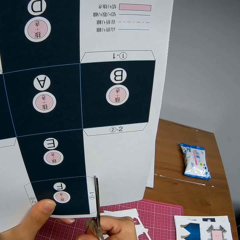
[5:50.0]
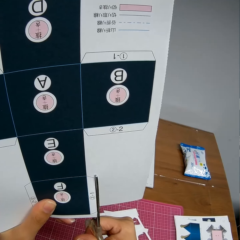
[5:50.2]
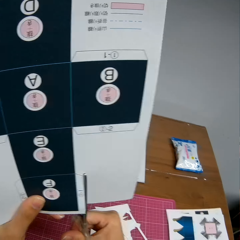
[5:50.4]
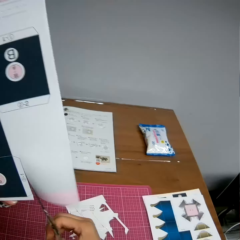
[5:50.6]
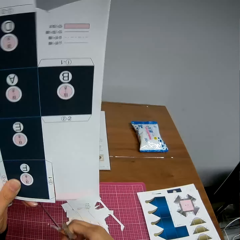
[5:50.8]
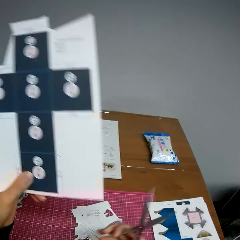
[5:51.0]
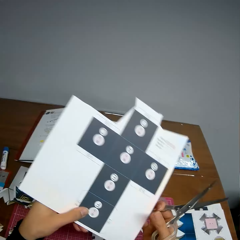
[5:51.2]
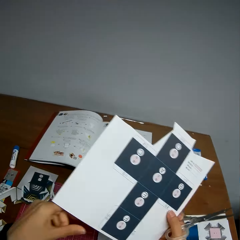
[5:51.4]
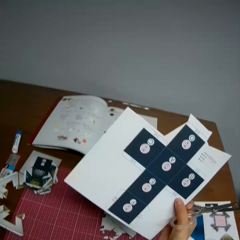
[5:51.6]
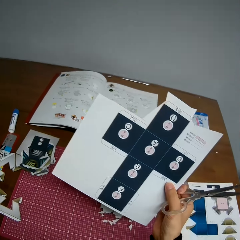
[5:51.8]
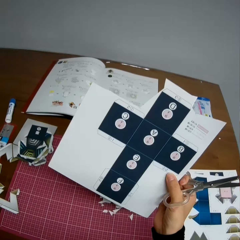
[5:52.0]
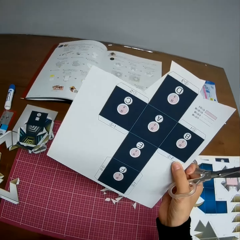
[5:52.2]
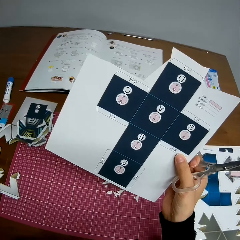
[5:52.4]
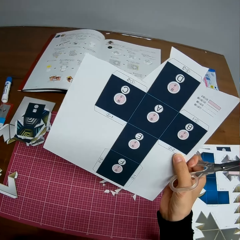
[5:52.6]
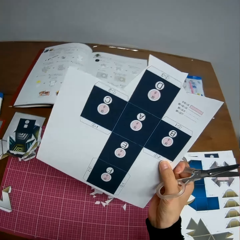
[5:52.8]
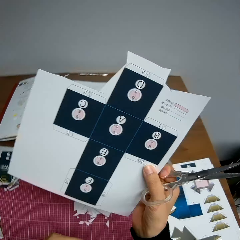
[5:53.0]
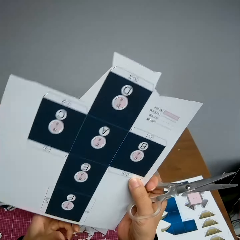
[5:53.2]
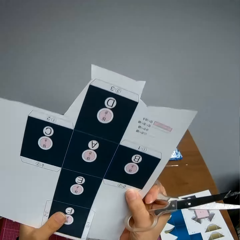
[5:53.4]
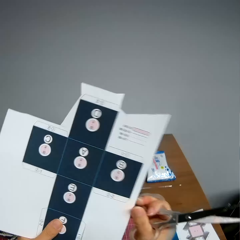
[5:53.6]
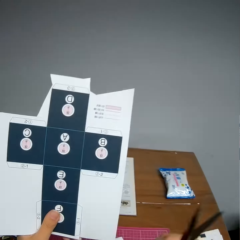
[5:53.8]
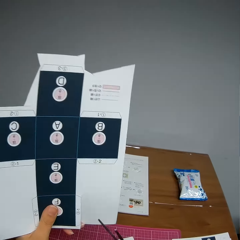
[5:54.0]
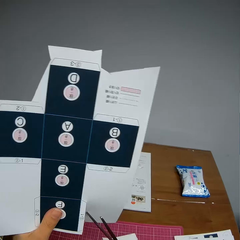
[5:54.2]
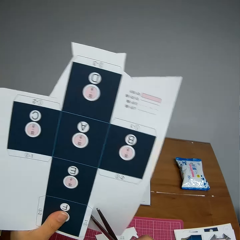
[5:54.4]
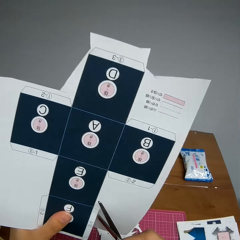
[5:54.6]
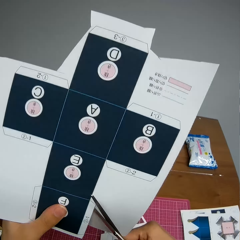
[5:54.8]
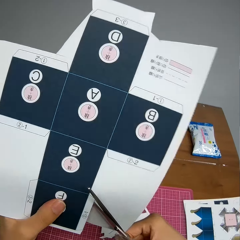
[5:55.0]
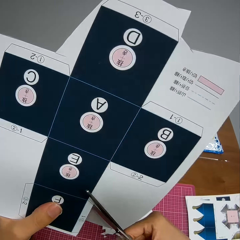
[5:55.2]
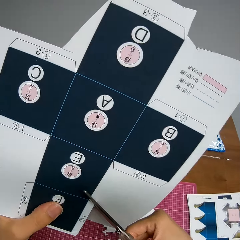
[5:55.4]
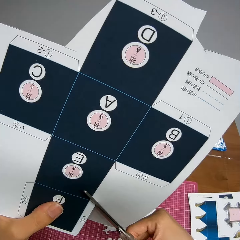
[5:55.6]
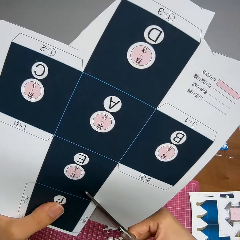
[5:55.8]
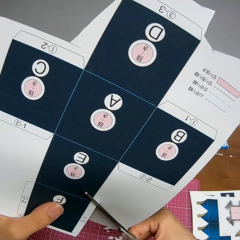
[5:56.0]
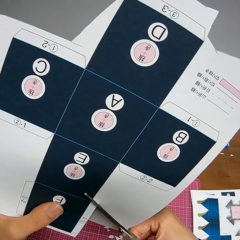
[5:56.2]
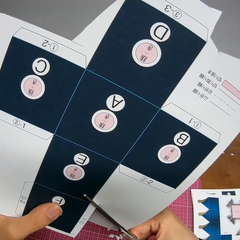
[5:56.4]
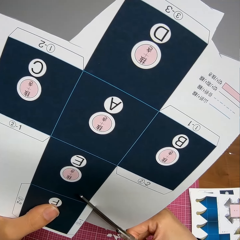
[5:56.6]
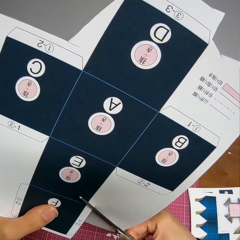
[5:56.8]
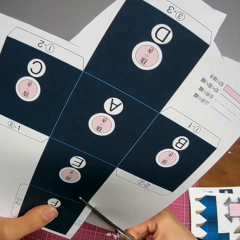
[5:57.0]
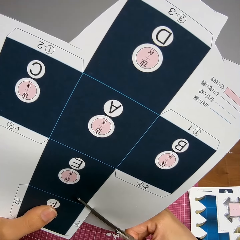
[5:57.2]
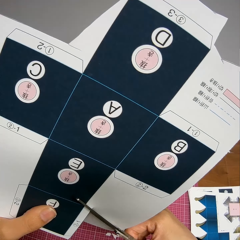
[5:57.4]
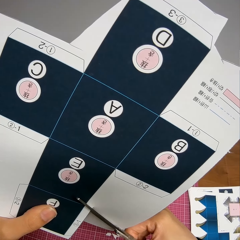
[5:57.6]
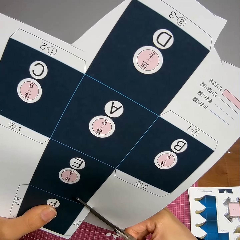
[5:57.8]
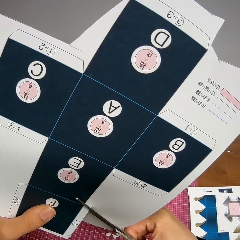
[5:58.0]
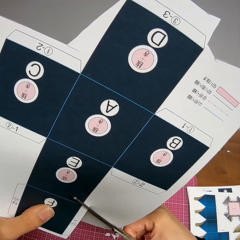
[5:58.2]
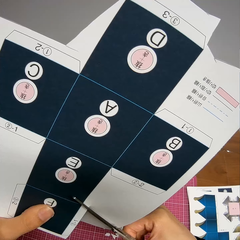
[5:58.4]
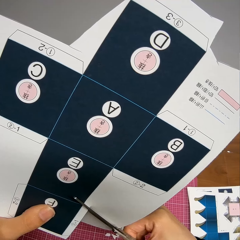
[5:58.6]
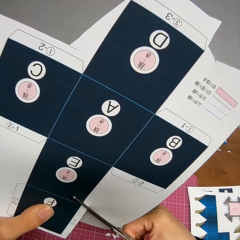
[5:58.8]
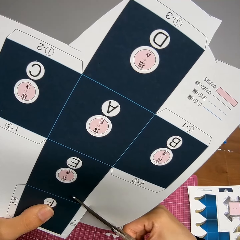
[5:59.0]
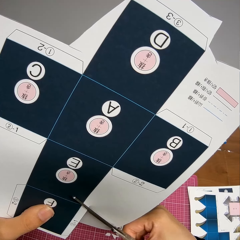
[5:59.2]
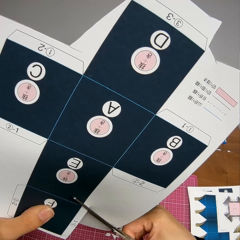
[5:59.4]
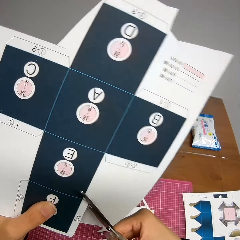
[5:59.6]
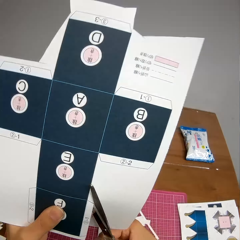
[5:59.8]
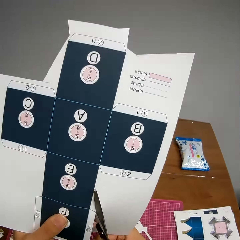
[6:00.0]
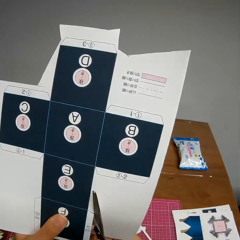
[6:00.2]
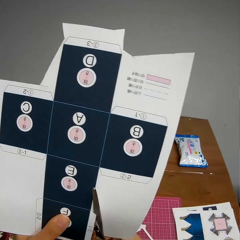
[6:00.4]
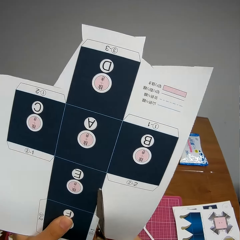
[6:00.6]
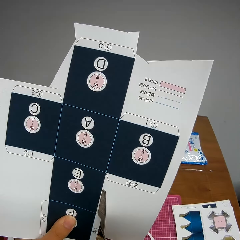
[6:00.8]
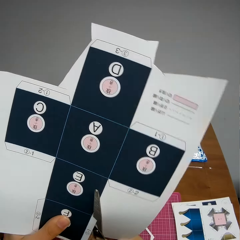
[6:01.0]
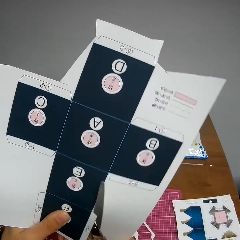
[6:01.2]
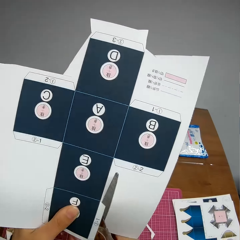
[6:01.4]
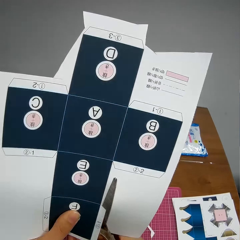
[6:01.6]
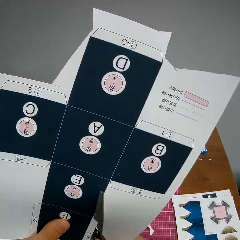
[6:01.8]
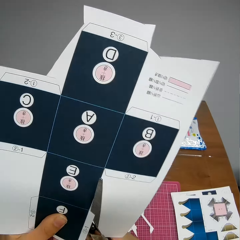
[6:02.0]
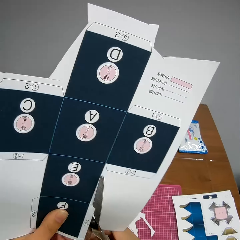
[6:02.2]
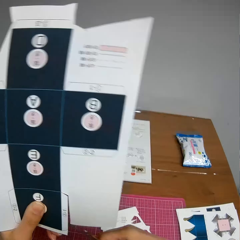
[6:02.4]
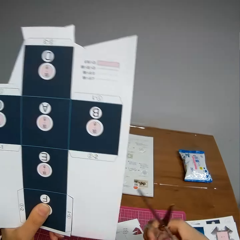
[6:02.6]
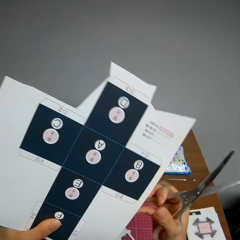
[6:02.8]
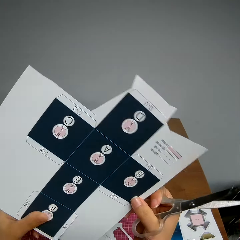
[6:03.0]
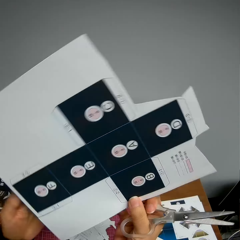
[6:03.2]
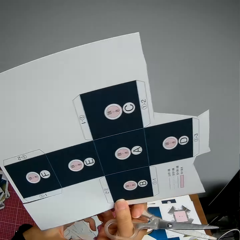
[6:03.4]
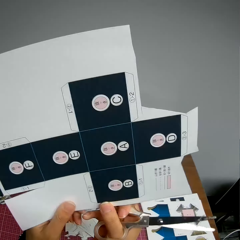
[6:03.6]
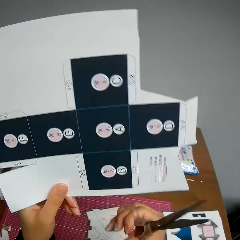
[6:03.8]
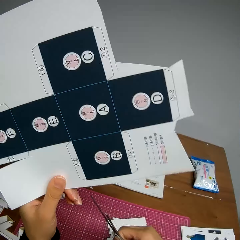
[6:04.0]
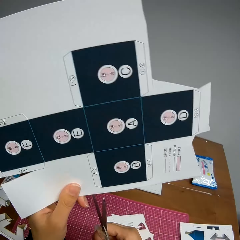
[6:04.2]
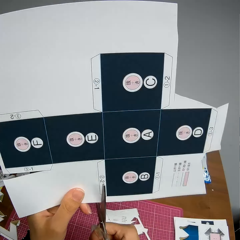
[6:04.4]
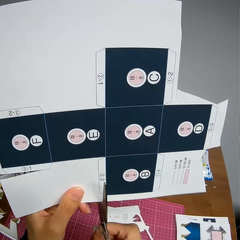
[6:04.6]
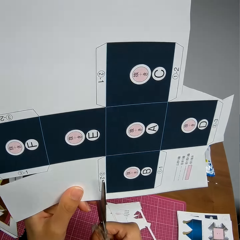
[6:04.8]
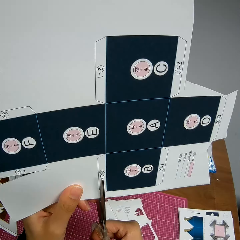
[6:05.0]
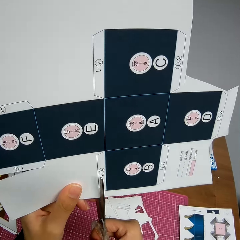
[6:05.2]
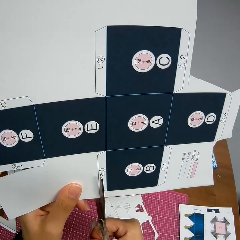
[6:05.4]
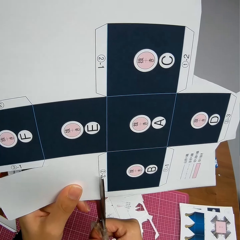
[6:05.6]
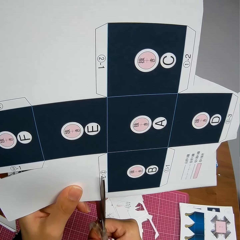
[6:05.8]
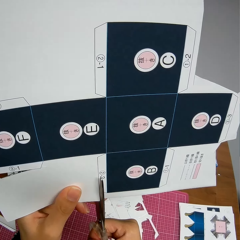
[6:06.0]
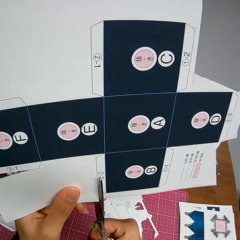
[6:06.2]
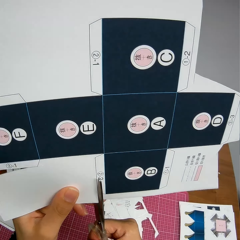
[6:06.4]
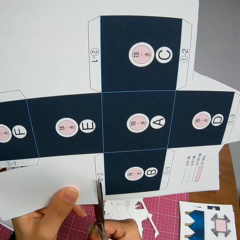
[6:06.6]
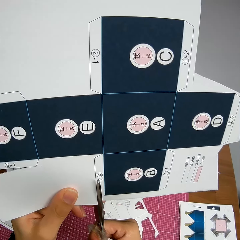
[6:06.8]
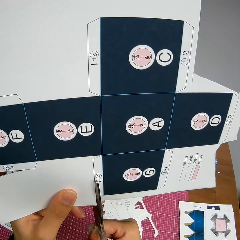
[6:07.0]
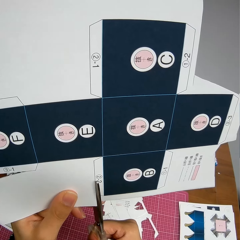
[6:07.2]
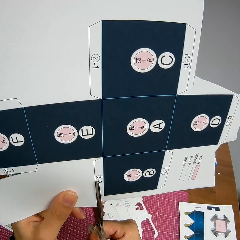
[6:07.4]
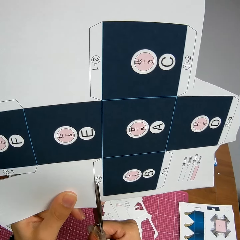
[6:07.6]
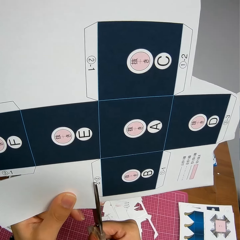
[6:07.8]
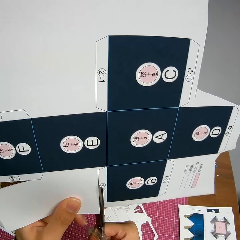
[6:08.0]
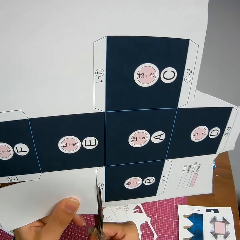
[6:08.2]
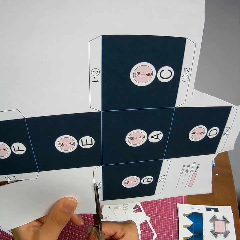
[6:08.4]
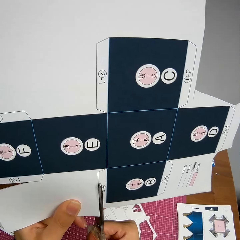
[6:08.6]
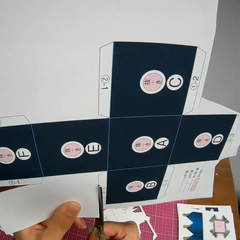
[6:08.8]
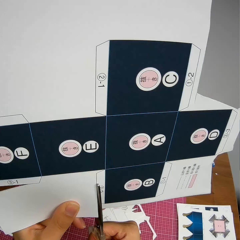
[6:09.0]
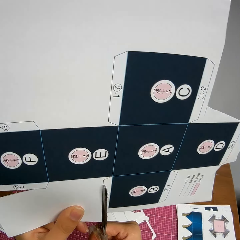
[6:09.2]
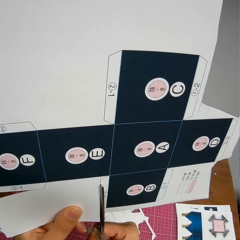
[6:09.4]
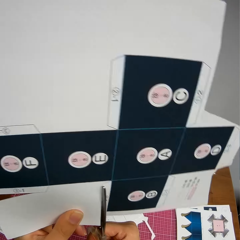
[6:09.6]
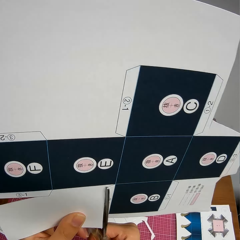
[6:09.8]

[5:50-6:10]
The camera wearer passes the paper from their left hand to their right hand. They put their hand down. They hold the paper model. They pass the paper from their right hand to their left hand. They cut the paper model using scissors. They adjust the paper in their hands. They rotate the paper model. They cut the paper model using scissors.

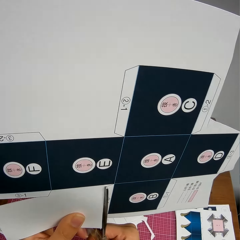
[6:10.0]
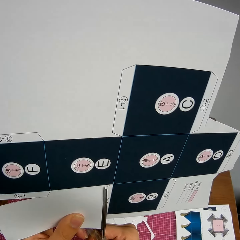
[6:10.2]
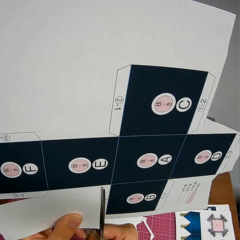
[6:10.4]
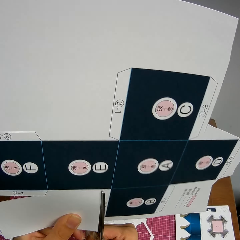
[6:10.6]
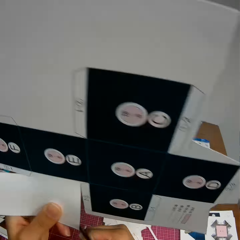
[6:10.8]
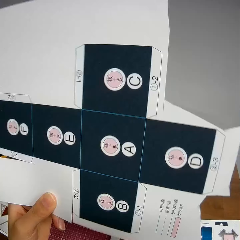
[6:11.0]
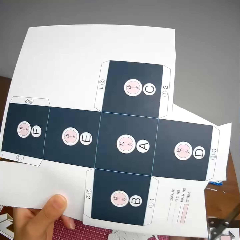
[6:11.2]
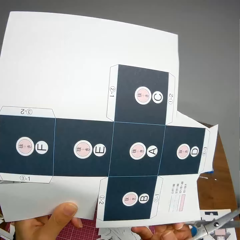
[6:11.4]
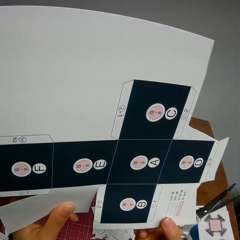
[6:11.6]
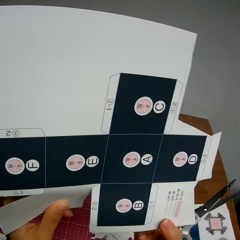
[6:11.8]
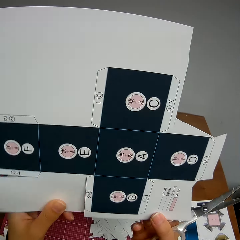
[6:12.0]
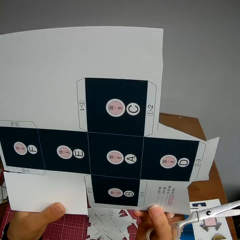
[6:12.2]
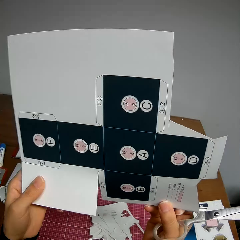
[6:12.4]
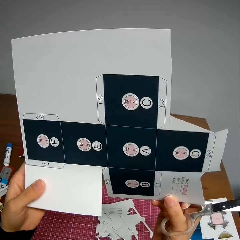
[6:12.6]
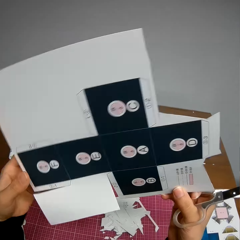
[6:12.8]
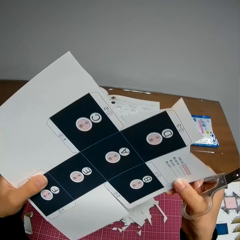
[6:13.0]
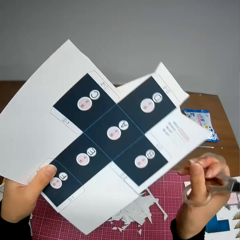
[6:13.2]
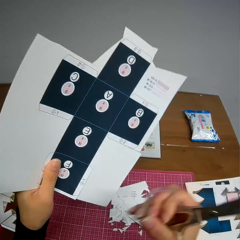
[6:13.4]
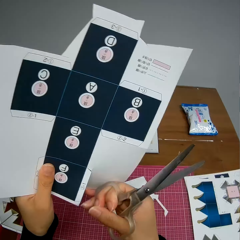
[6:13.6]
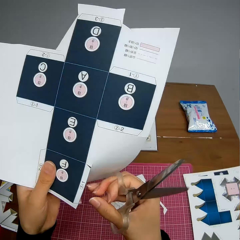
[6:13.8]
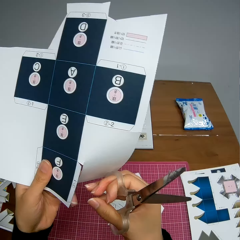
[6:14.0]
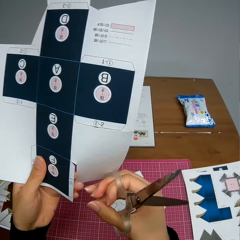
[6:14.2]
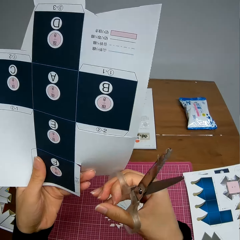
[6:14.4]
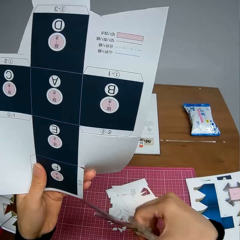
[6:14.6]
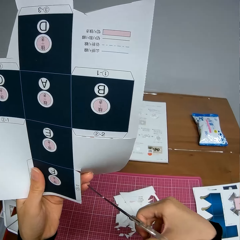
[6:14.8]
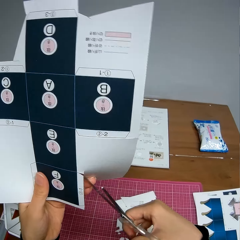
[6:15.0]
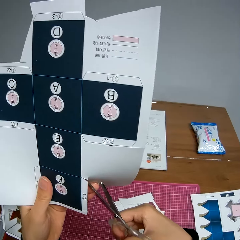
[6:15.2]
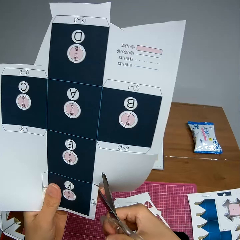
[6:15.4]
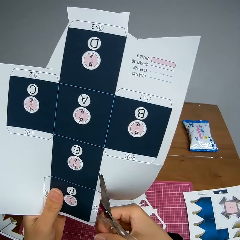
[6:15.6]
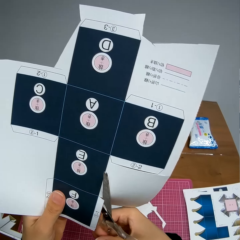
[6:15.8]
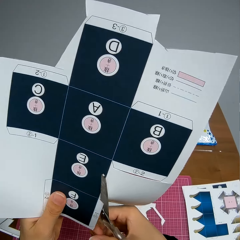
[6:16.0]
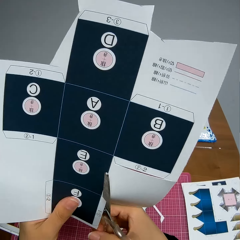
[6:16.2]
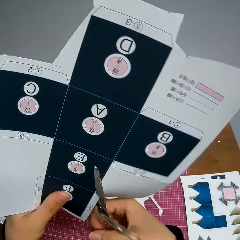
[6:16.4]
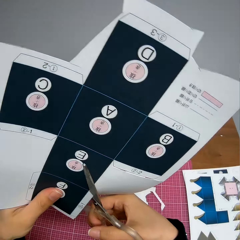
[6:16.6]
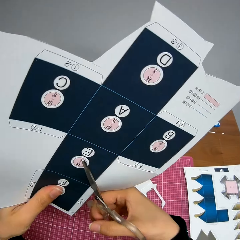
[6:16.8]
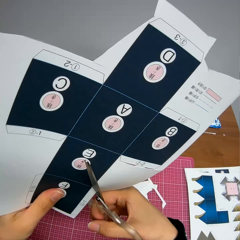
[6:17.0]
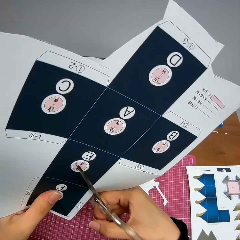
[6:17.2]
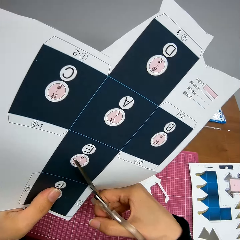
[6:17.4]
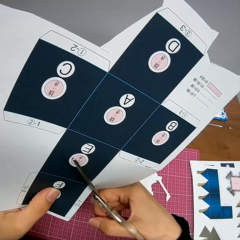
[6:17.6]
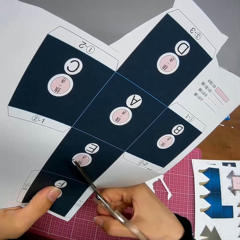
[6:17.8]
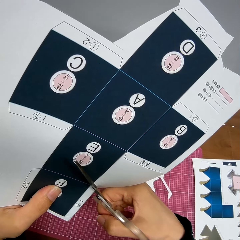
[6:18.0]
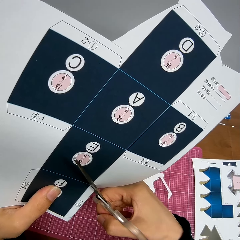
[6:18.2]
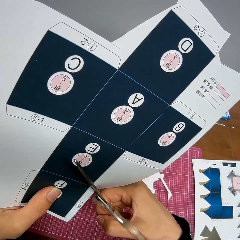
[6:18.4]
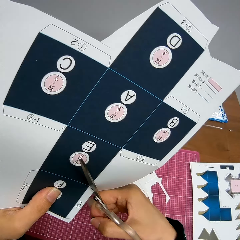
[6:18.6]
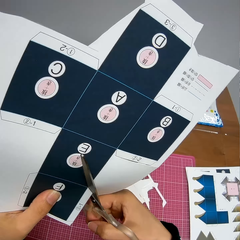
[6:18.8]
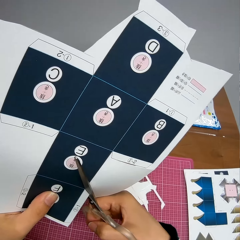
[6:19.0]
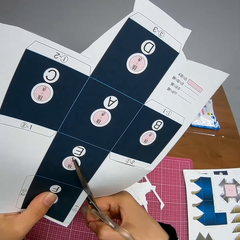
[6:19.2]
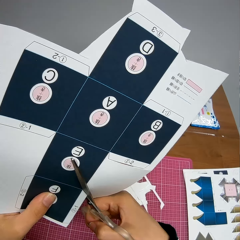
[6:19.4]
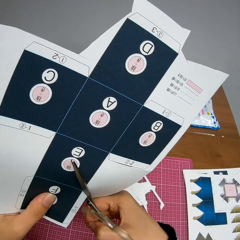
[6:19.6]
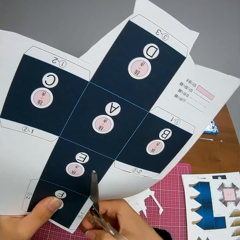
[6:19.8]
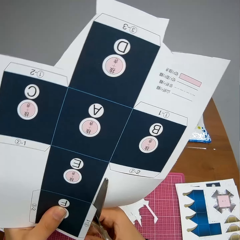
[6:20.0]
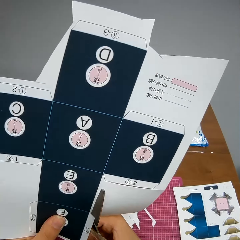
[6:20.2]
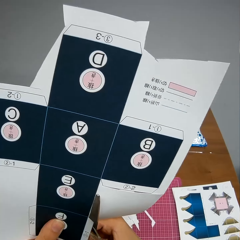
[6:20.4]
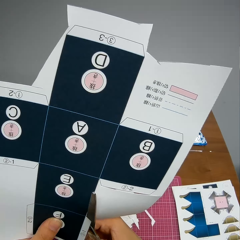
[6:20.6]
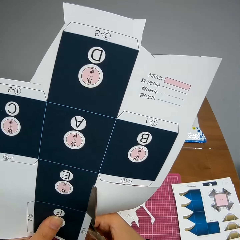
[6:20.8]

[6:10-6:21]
The camera wearer looks at the paper model. She adjusts the paper in her hands. She rotates the paper model. She cuts the paper model using scissors.
